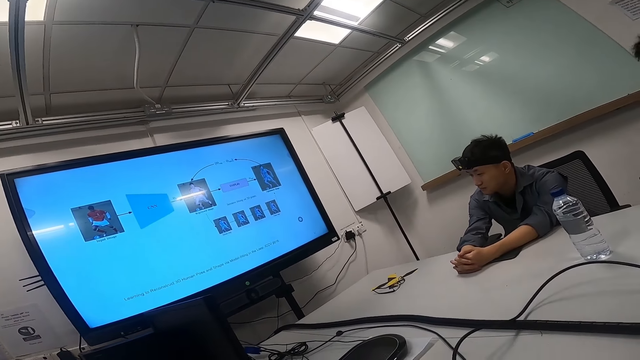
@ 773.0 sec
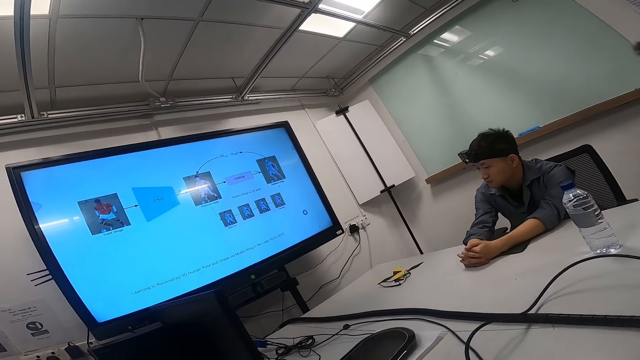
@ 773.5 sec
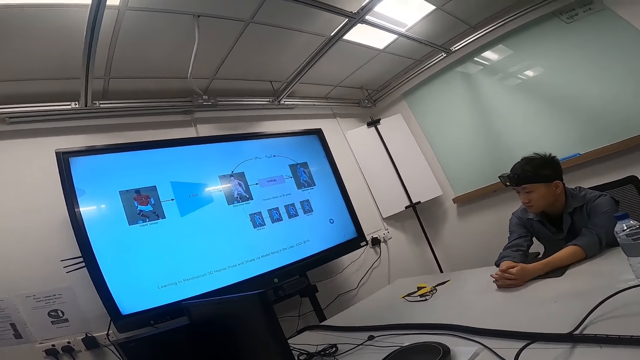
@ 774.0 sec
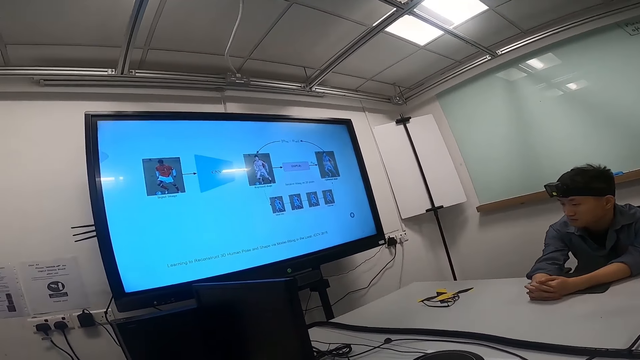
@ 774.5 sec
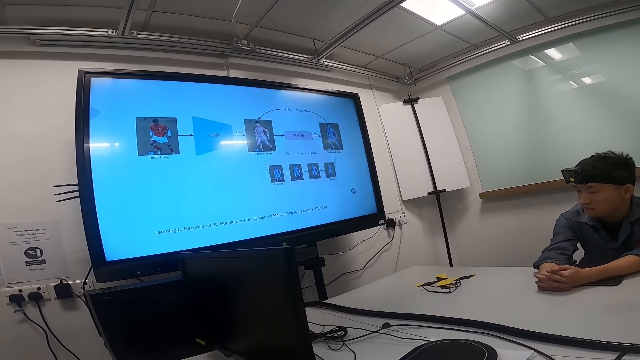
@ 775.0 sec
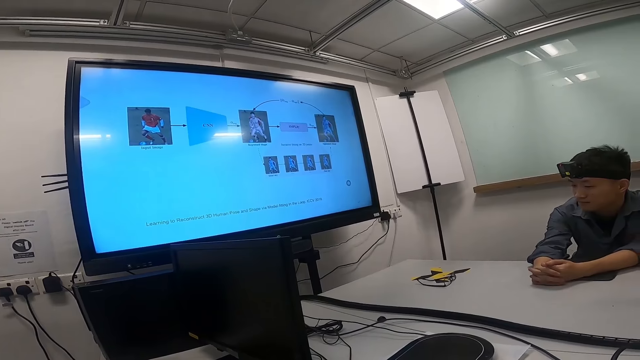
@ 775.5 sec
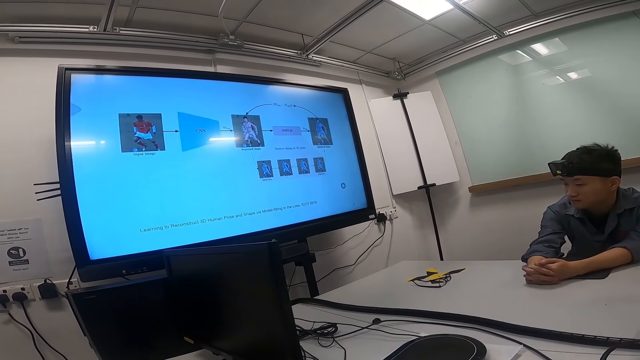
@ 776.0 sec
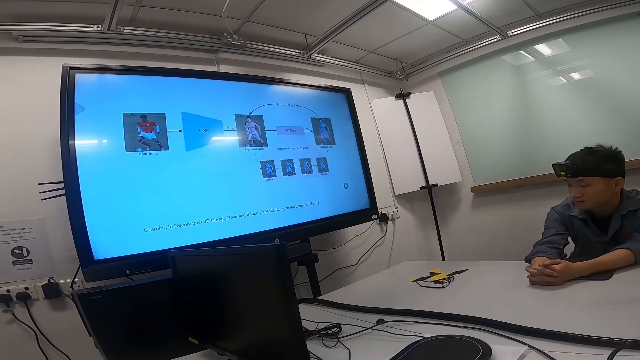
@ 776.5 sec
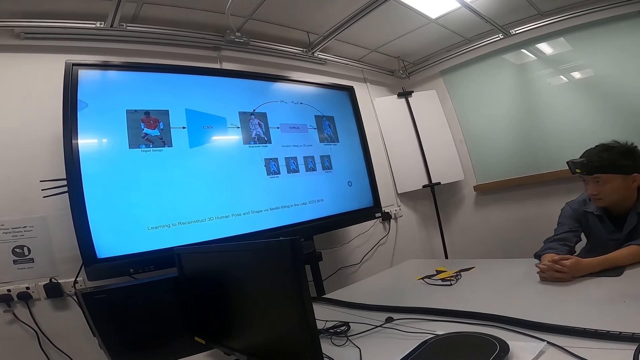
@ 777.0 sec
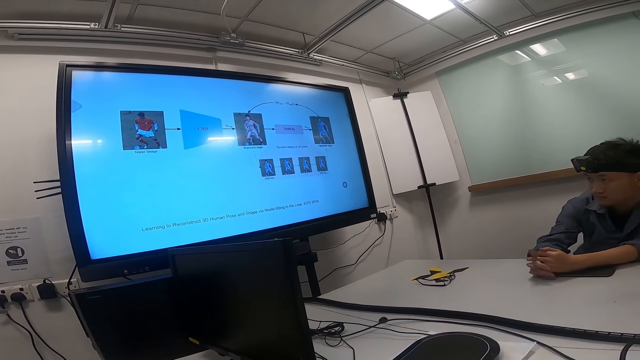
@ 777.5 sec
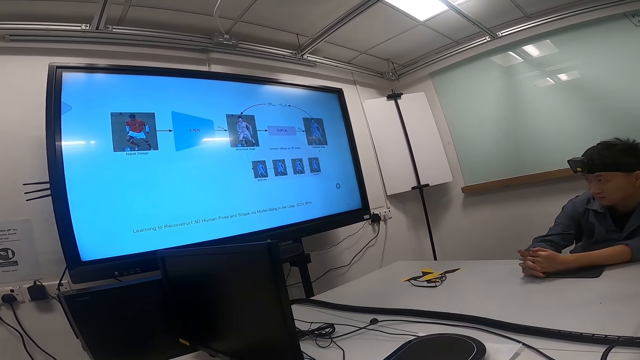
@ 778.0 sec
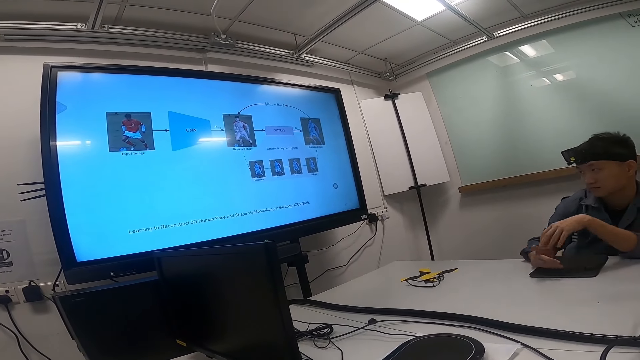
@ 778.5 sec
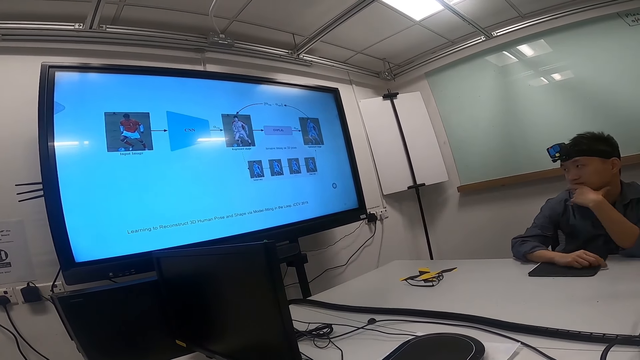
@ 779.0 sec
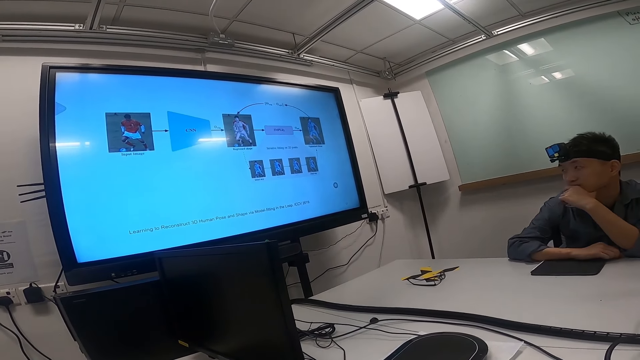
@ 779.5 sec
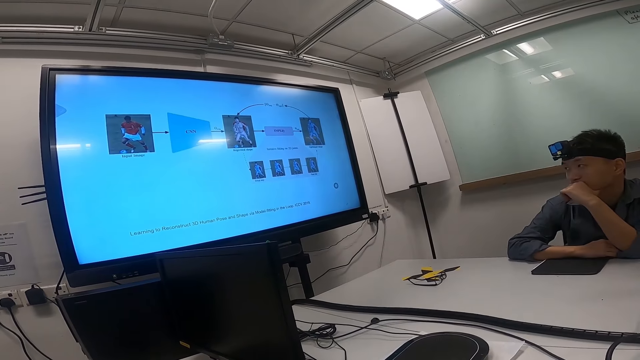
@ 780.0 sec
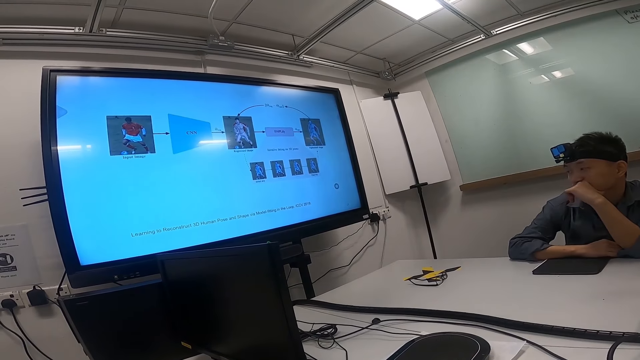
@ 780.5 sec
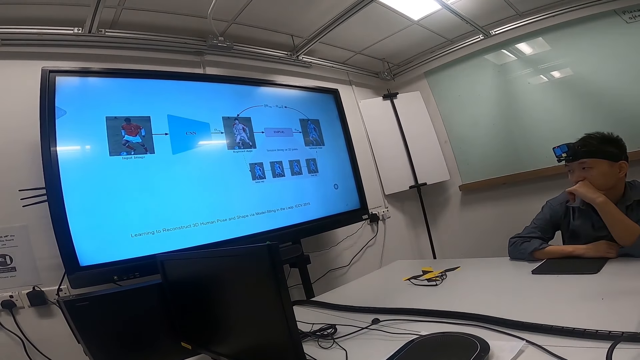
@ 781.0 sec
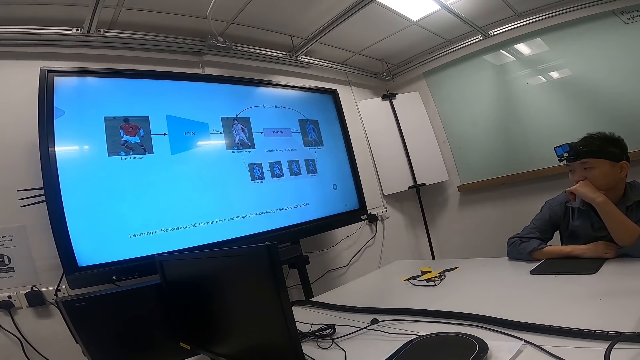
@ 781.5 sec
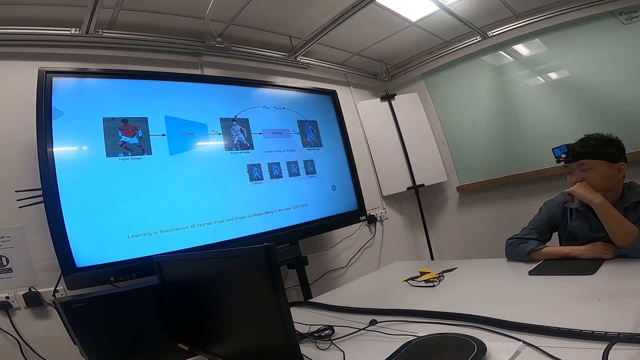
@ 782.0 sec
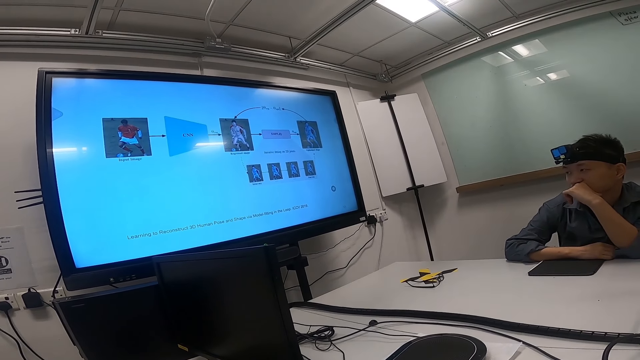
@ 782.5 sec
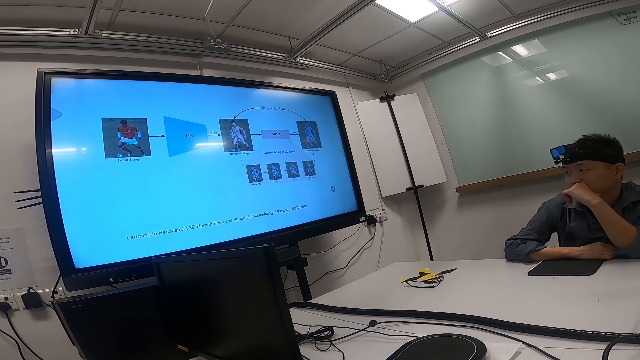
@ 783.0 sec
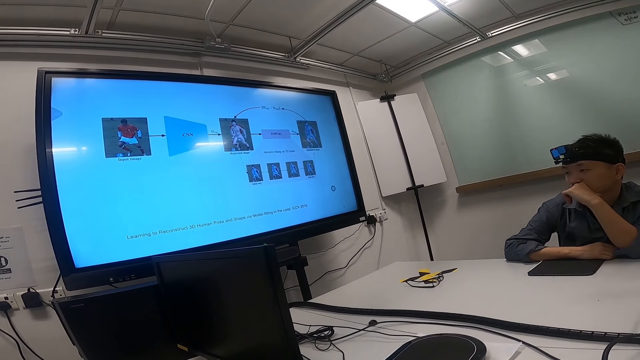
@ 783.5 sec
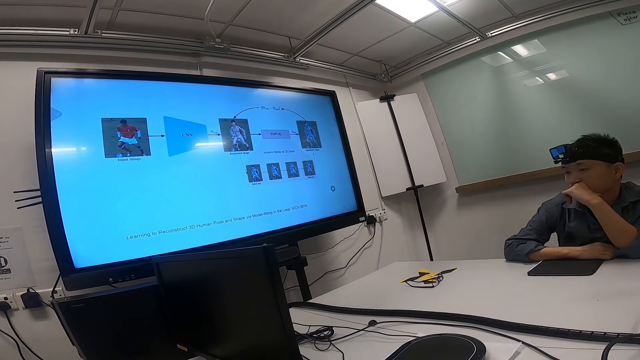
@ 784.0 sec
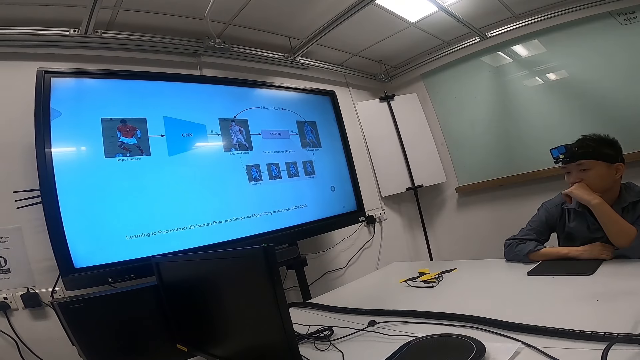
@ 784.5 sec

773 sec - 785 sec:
A man moves his hand to his chin. The man grabs his chin with his hand.

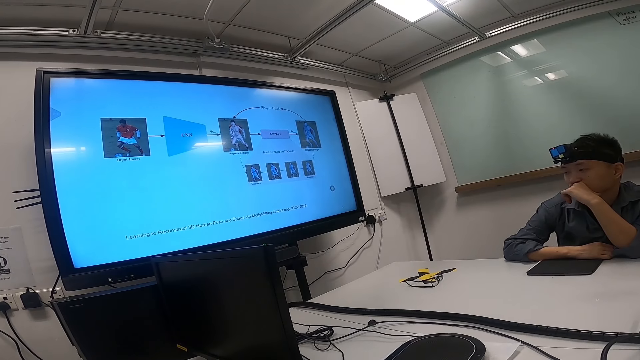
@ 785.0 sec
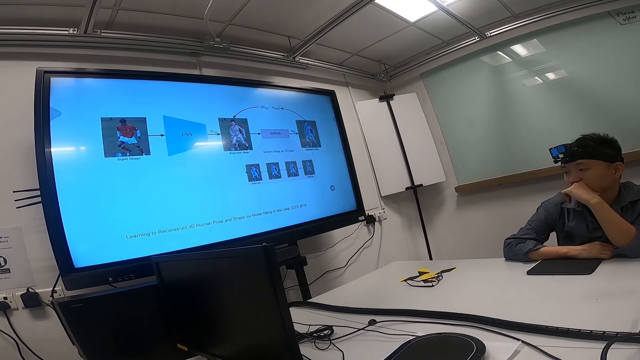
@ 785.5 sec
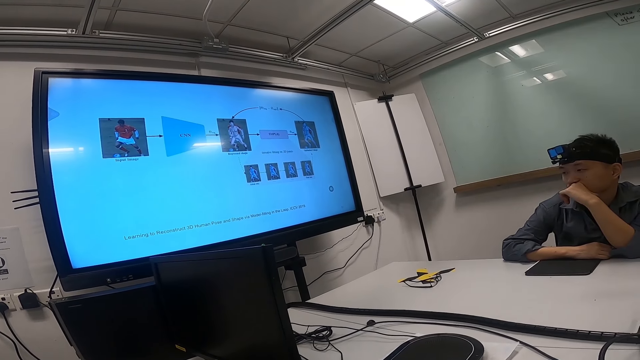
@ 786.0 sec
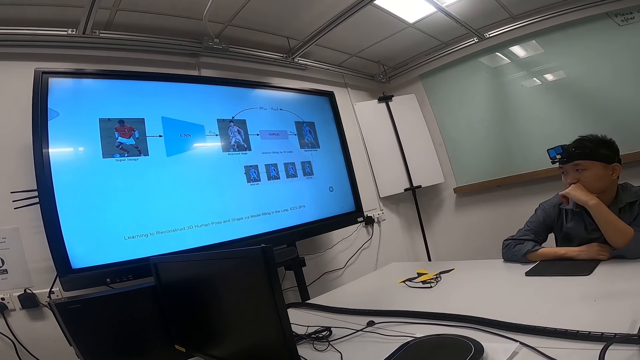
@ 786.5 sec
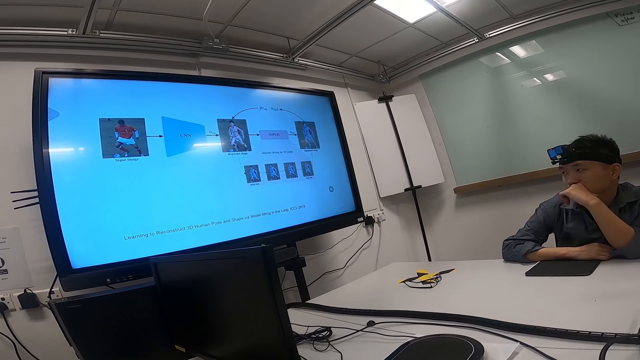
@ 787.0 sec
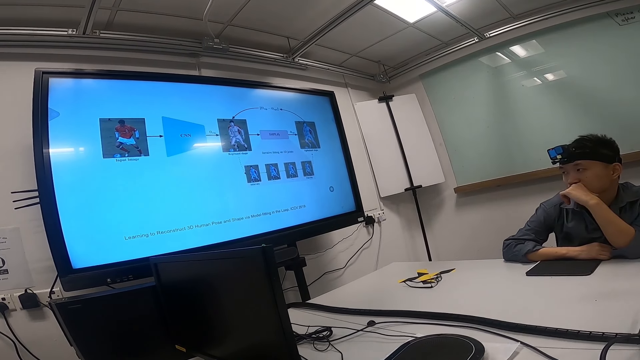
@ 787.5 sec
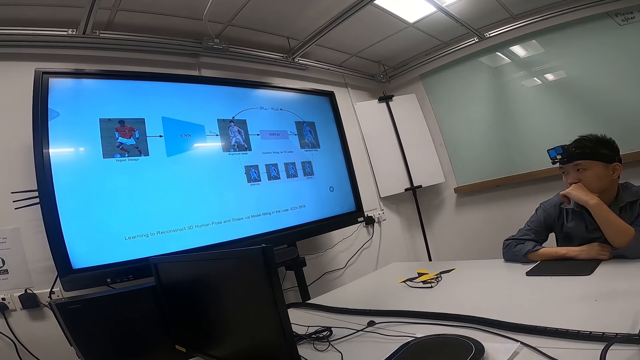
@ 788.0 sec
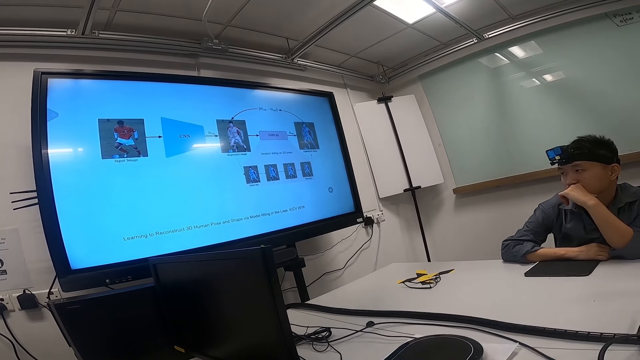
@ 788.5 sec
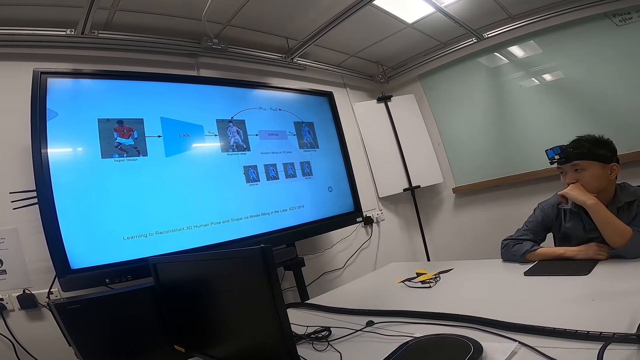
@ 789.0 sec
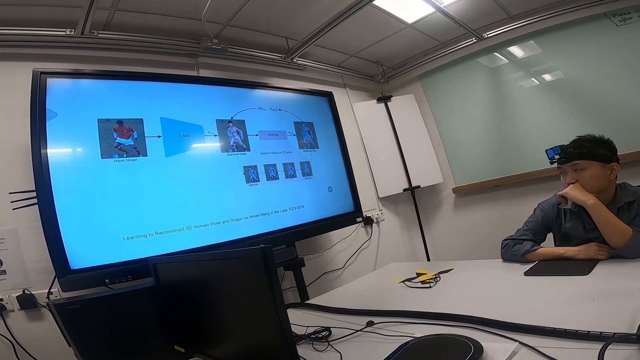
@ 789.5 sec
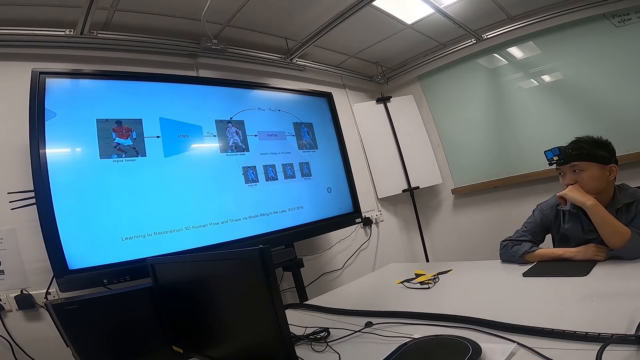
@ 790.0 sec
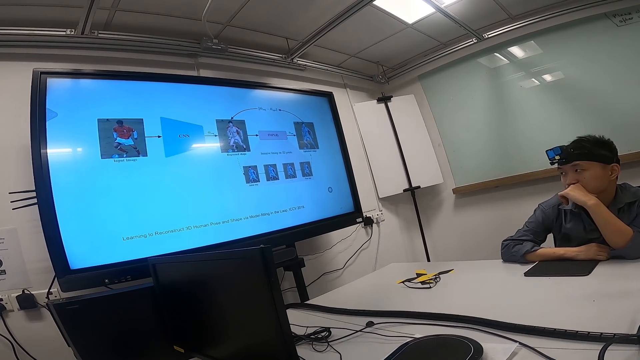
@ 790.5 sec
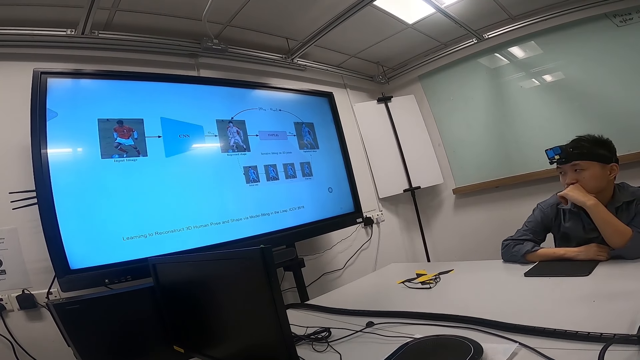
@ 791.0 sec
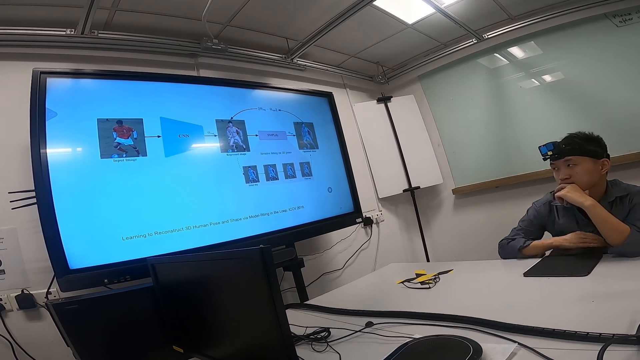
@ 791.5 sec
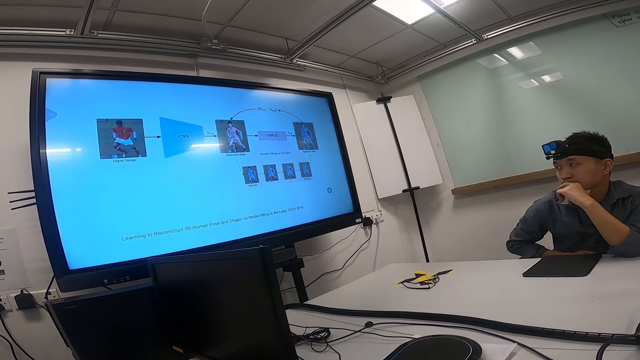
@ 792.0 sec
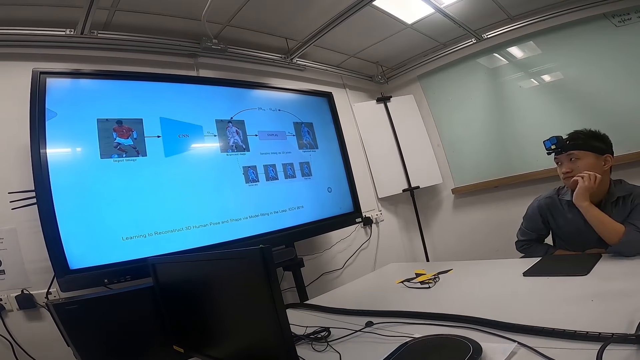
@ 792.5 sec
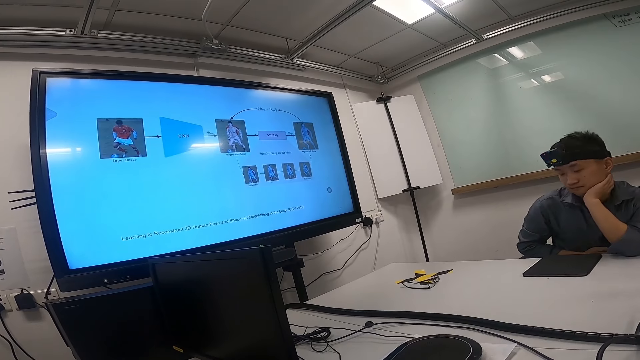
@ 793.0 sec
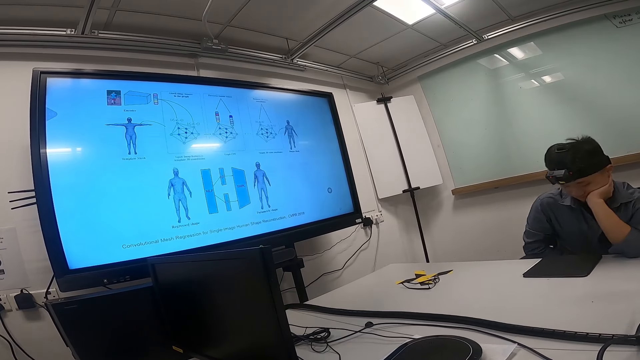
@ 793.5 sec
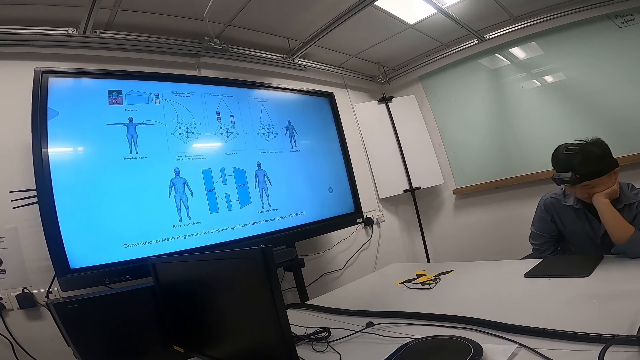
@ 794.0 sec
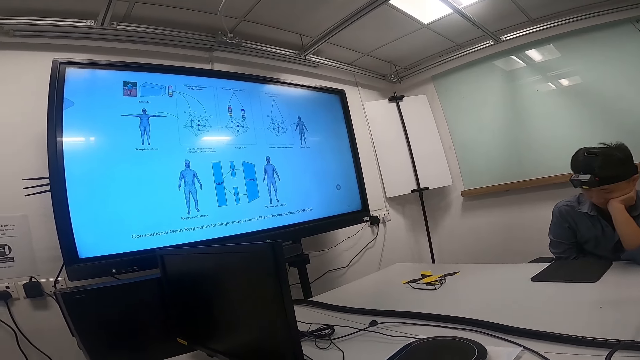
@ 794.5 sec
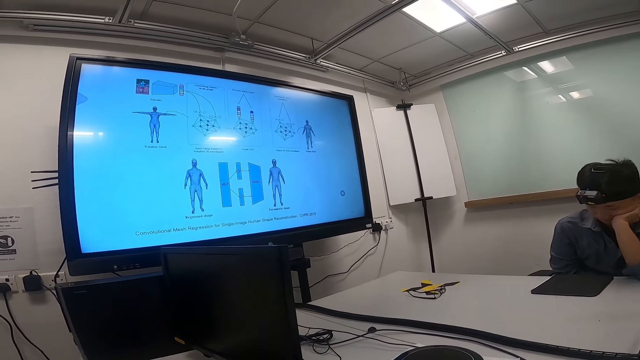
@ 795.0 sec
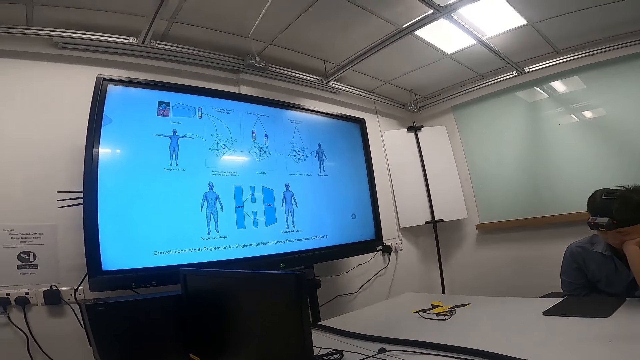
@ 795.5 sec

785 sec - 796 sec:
A person watches the news on a smart TV. The person moves his hand.
